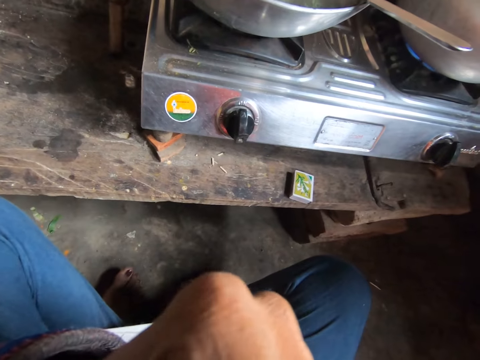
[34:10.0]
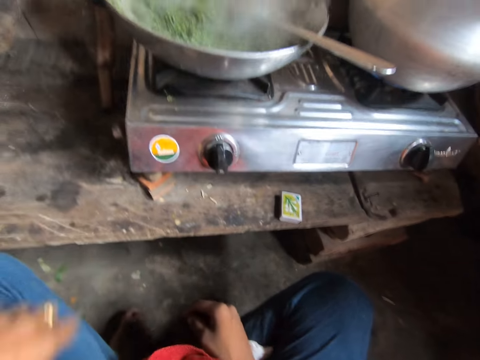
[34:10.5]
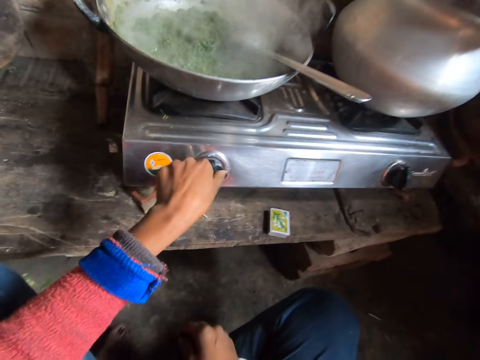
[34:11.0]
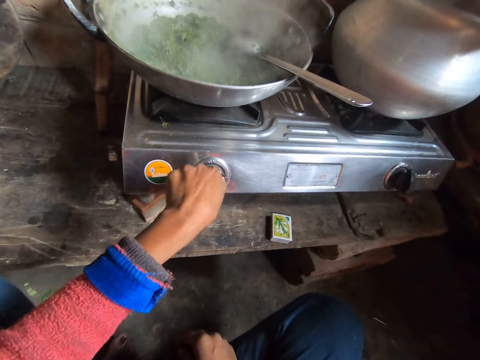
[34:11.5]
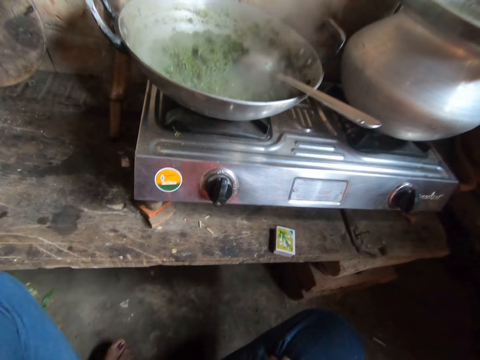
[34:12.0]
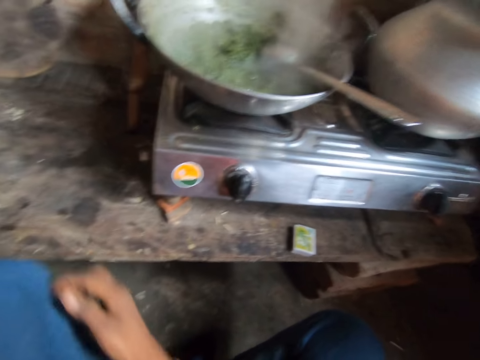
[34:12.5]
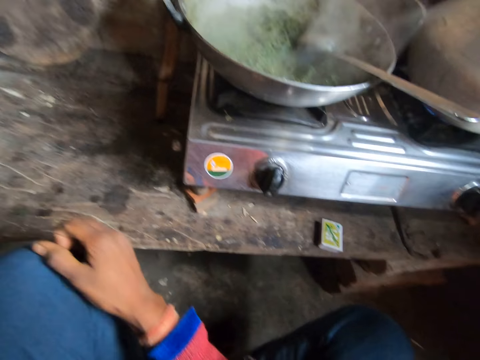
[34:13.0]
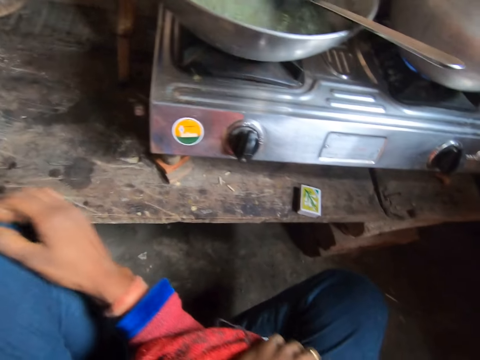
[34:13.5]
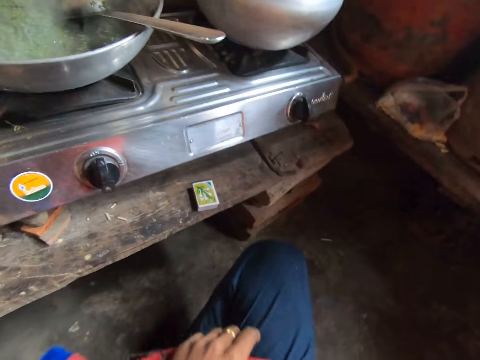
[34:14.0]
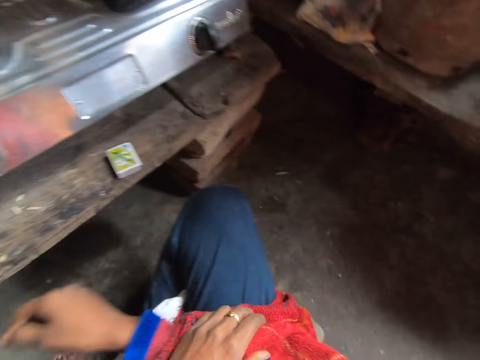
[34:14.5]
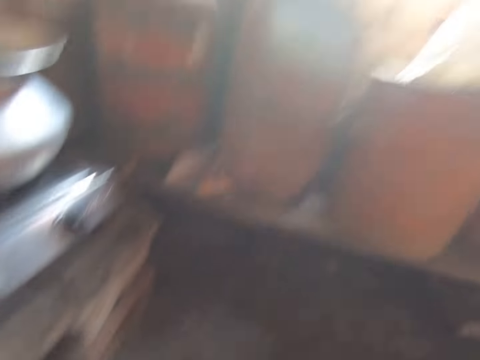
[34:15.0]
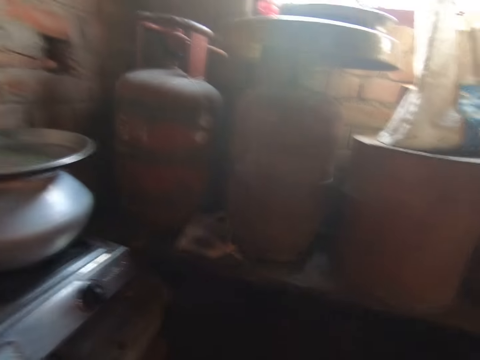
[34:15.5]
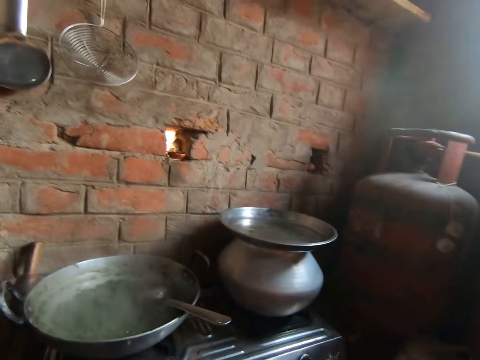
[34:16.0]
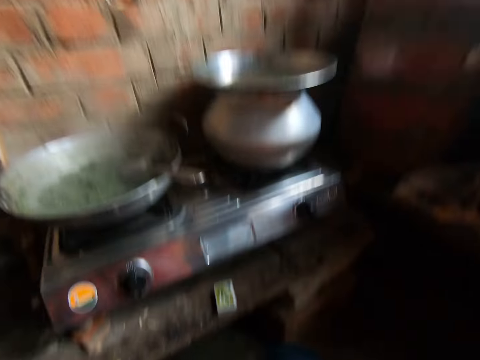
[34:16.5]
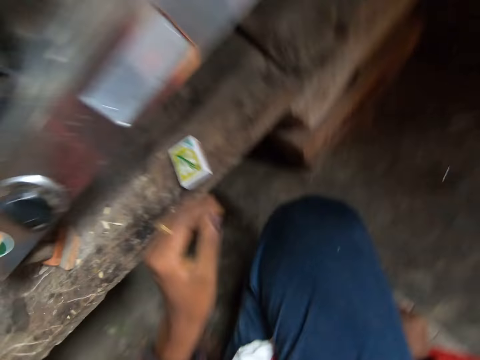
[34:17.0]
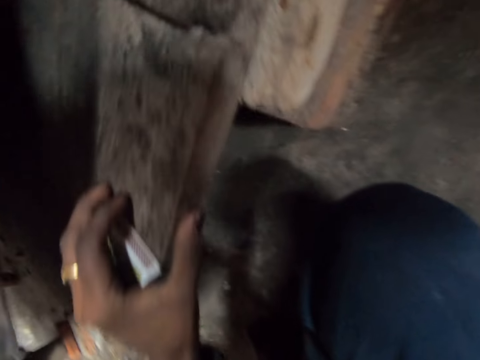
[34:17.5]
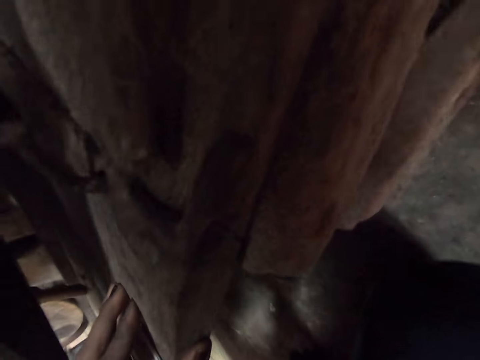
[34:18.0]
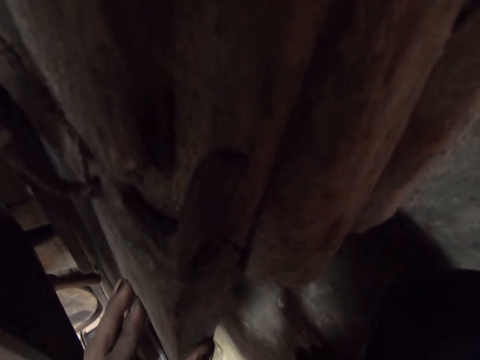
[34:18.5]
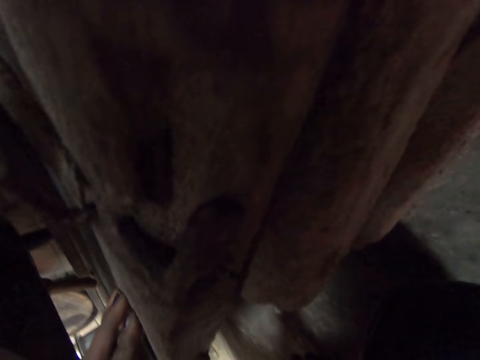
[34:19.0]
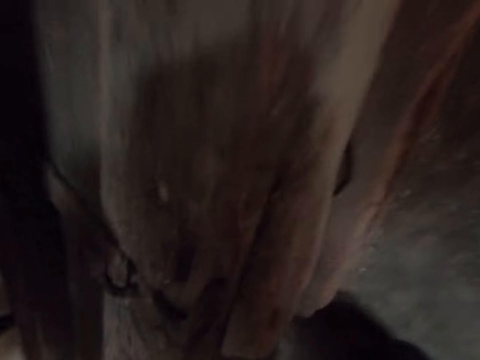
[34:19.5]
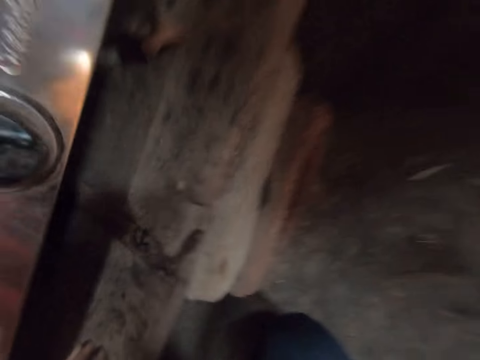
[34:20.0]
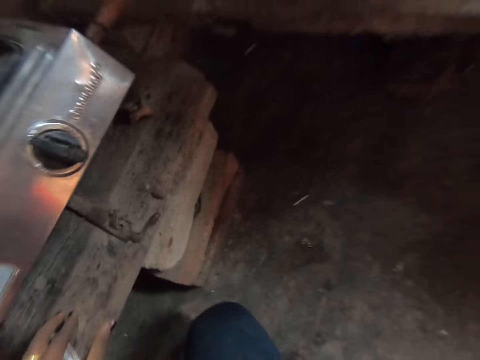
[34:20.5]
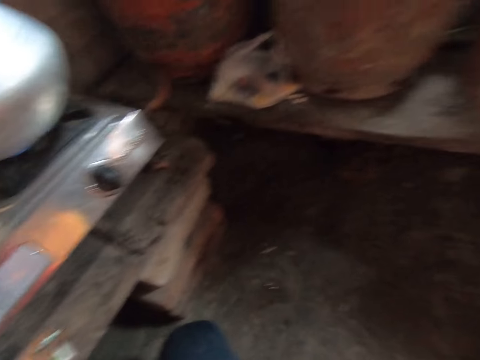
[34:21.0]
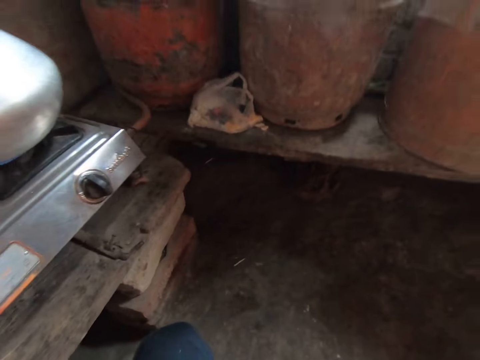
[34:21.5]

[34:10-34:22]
The camera wearer turns the knob on the gas burner with the left hand. They stop adjusting the knob. They scratch their leg. They hold the bench with the left hand. They pick up the matchbox.

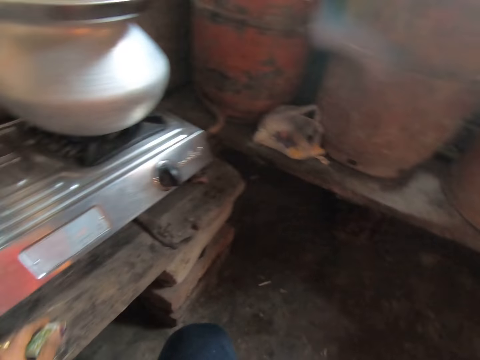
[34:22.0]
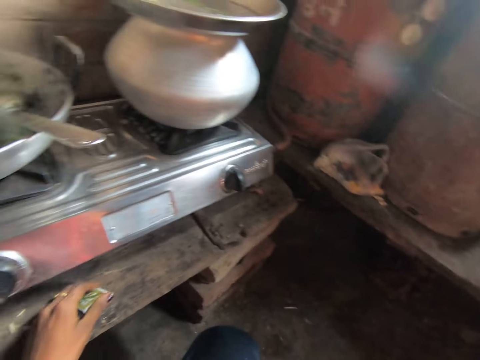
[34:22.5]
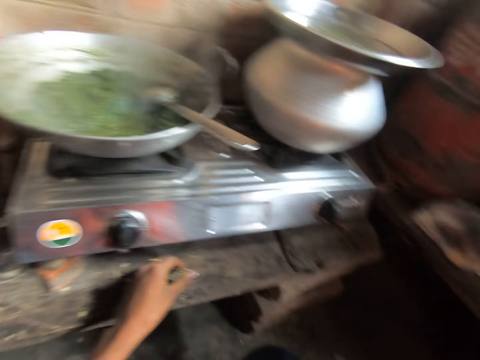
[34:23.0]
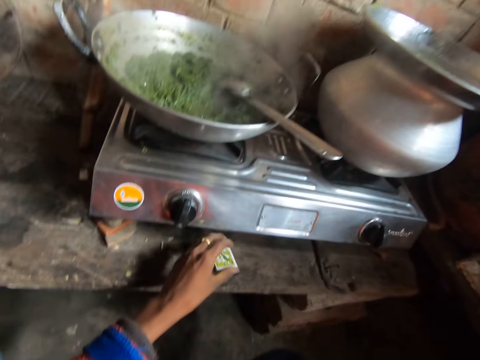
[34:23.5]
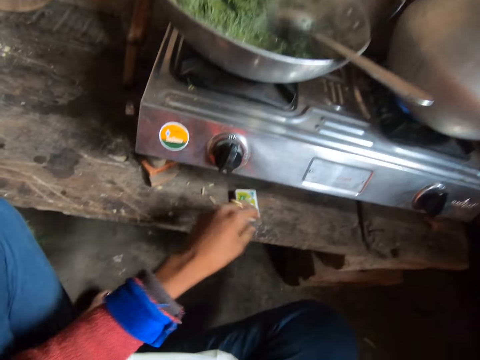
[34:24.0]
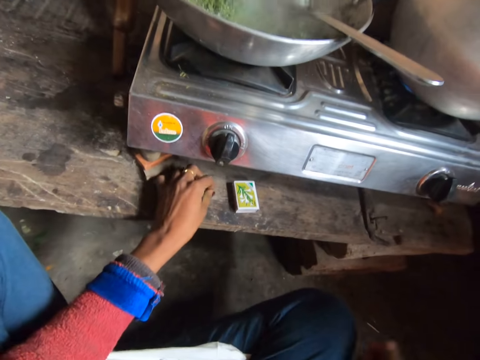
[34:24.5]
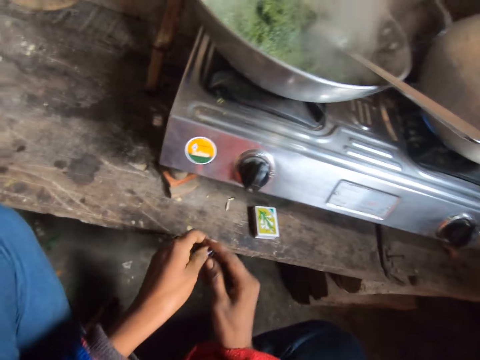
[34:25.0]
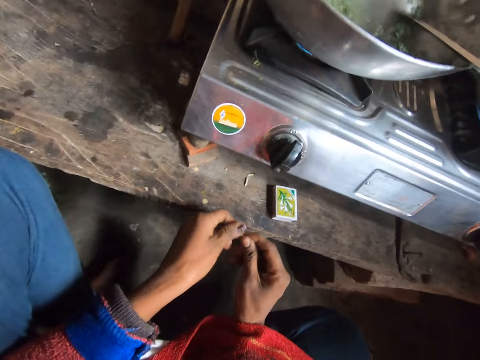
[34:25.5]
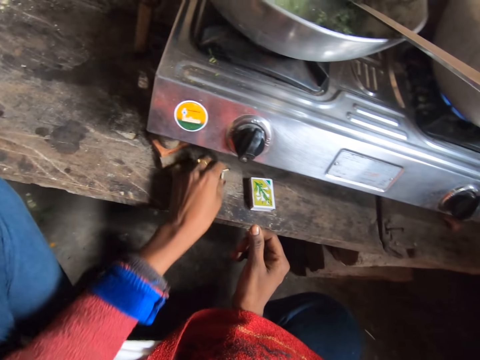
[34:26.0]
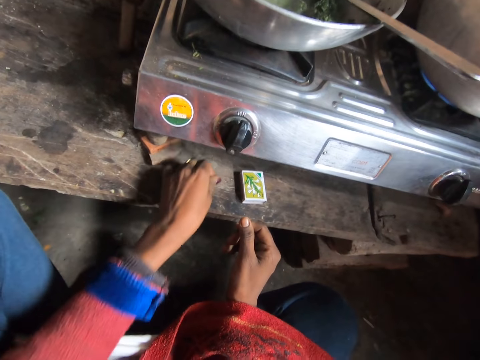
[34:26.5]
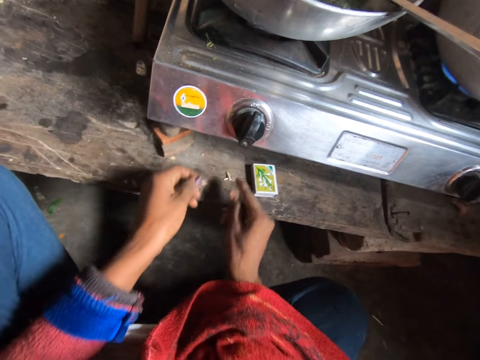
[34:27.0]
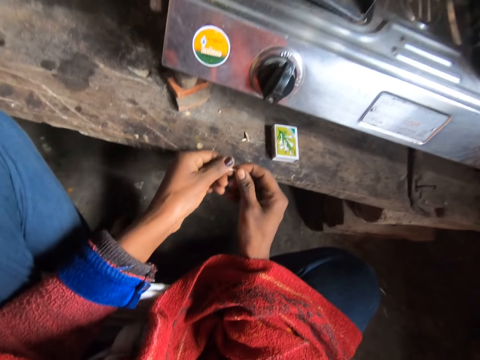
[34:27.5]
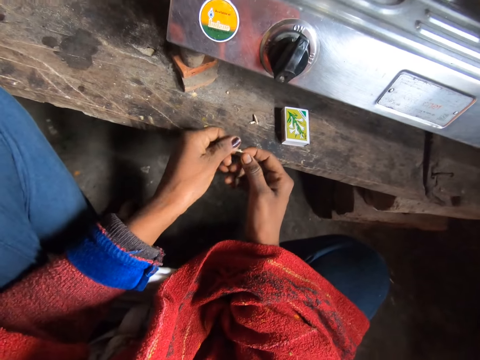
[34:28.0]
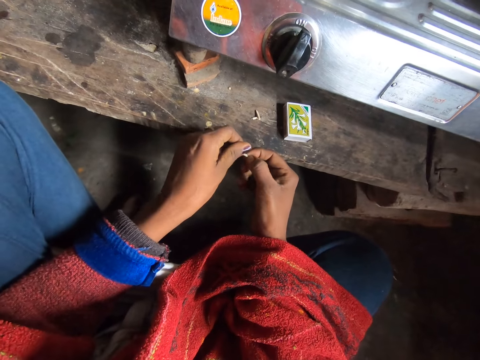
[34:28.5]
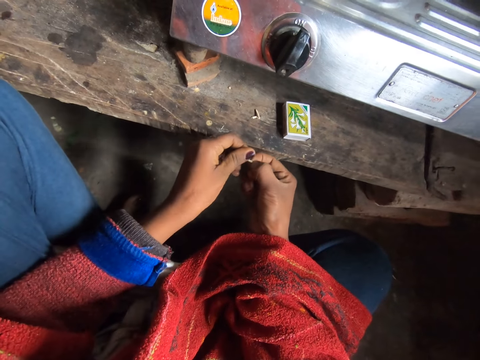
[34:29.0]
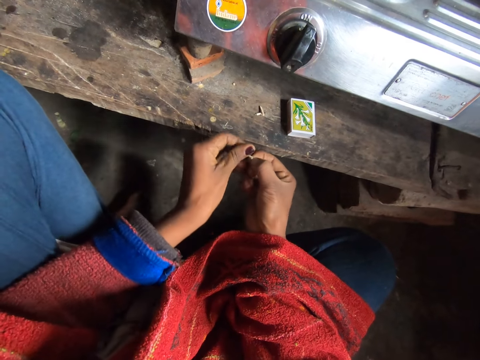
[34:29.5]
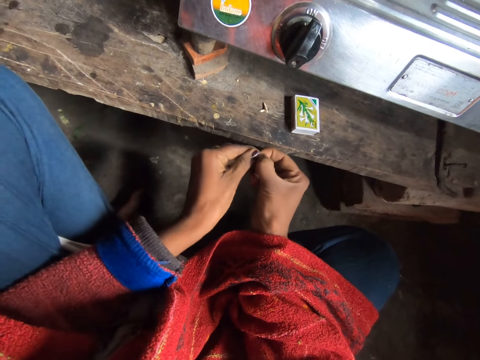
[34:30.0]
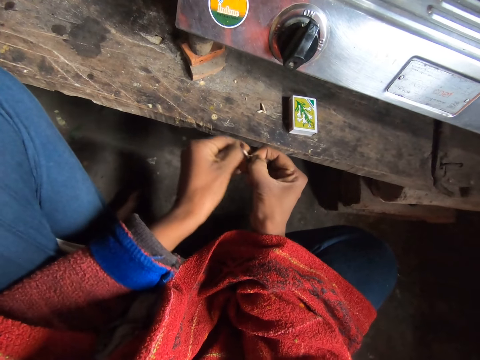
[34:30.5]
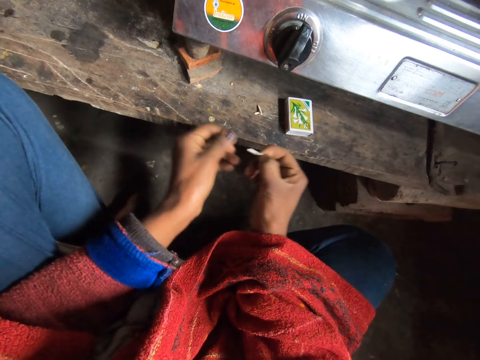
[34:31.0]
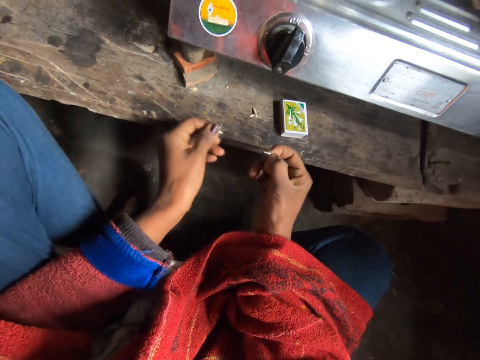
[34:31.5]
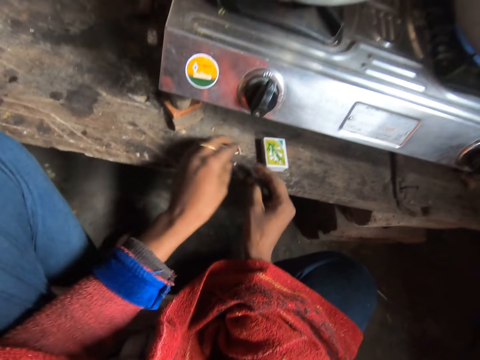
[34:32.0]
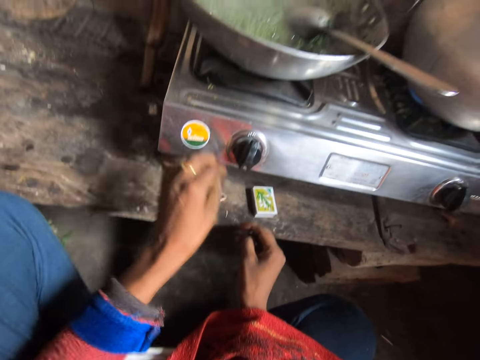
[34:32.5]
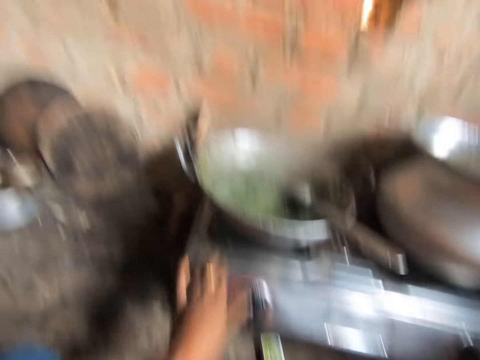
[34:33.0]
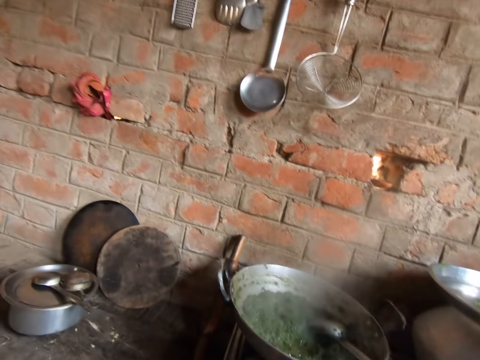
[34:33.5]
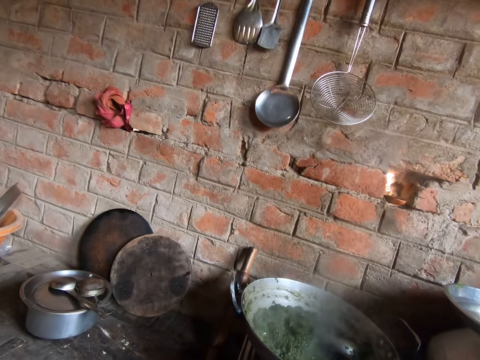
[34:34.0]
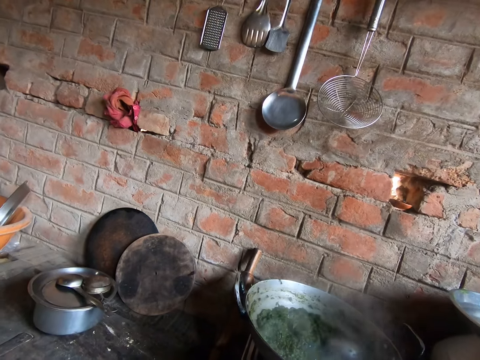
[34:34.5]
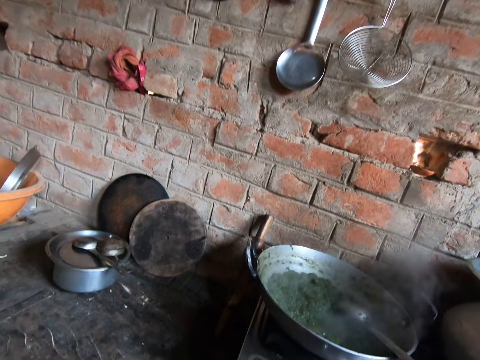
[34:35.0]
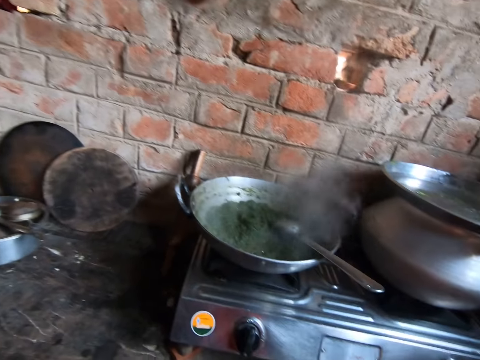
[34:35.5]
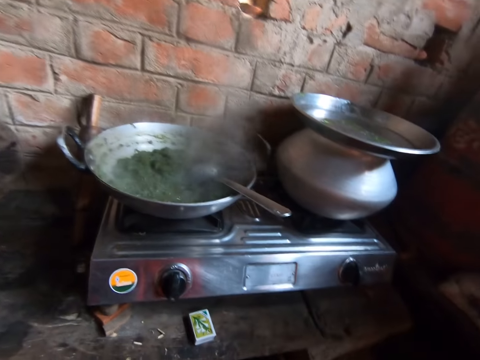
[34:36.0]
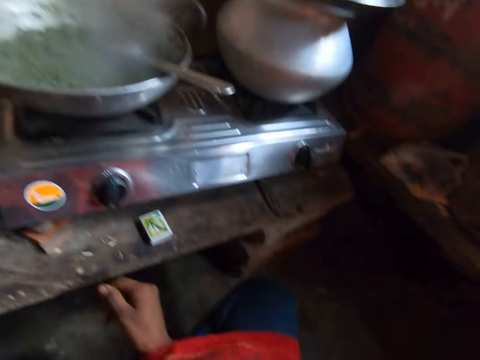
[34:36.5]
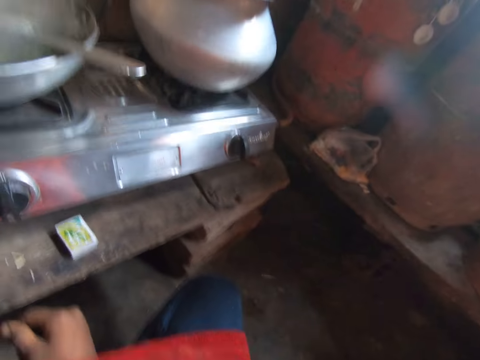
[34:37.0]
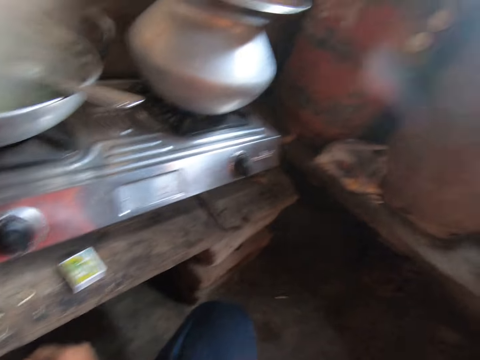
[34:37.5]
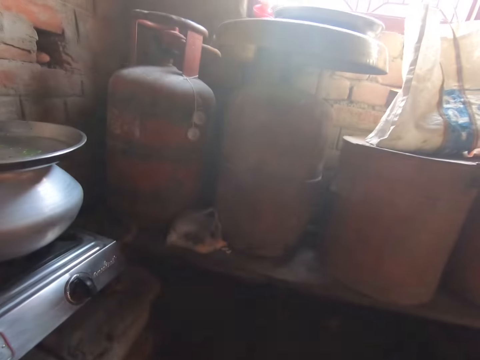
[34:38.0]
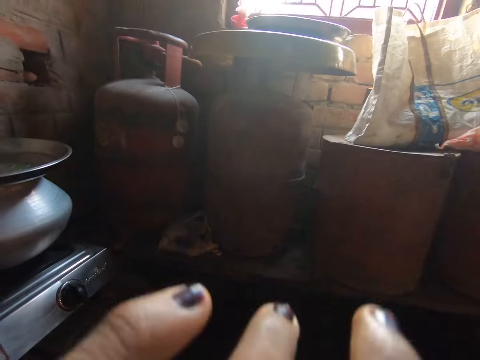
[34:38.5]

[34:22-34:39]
The camera wearer plays with the matchstick. They put the matchbox down. They pick up the matchstick. They break the matchstick. They put the matchstick on the wood. They touch the gas cooker.
